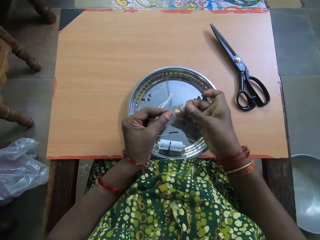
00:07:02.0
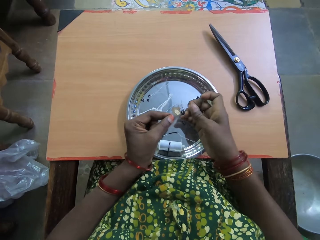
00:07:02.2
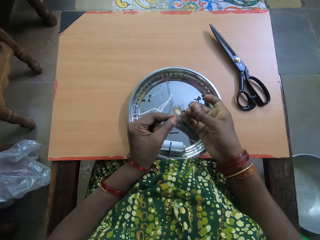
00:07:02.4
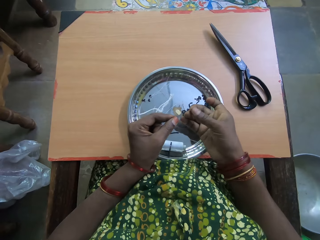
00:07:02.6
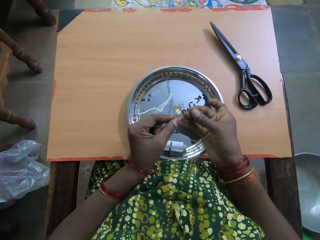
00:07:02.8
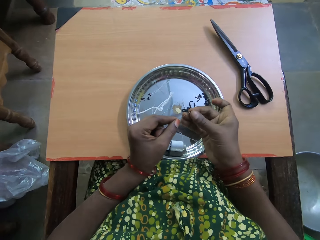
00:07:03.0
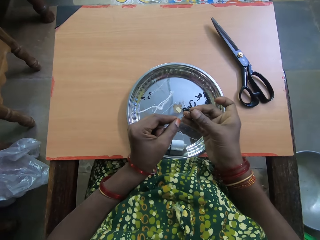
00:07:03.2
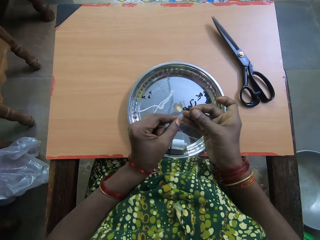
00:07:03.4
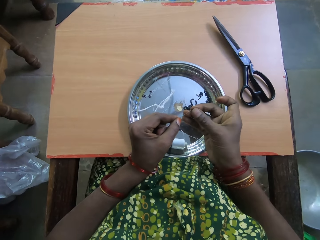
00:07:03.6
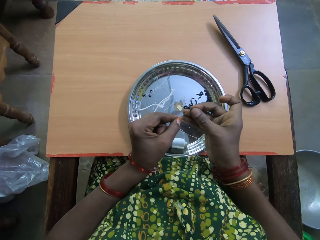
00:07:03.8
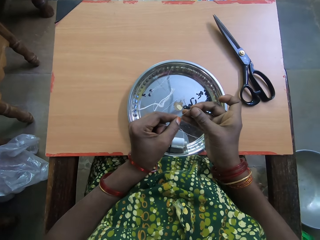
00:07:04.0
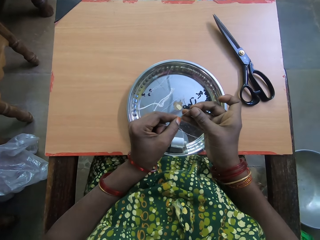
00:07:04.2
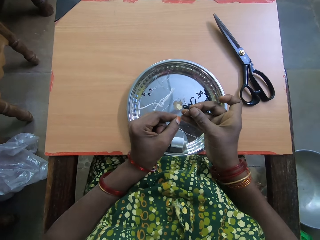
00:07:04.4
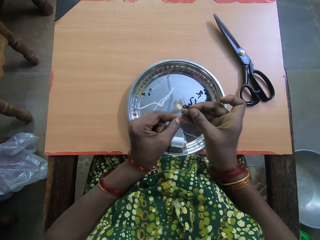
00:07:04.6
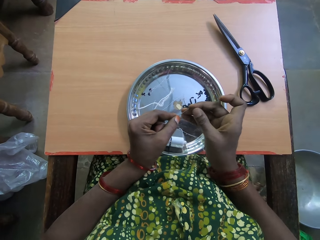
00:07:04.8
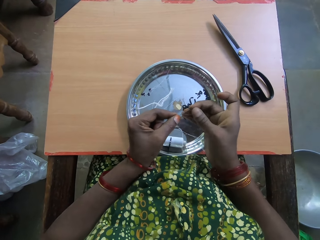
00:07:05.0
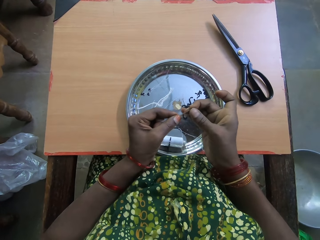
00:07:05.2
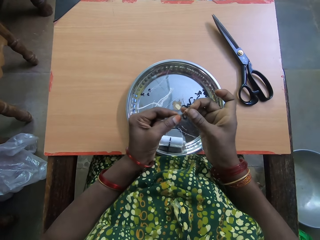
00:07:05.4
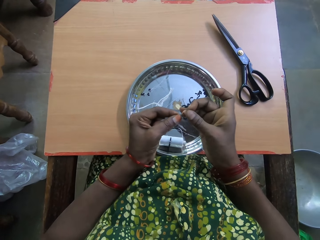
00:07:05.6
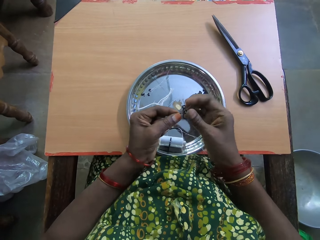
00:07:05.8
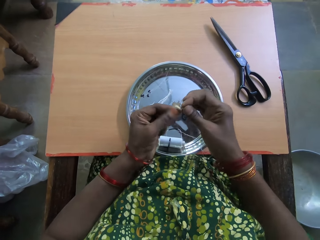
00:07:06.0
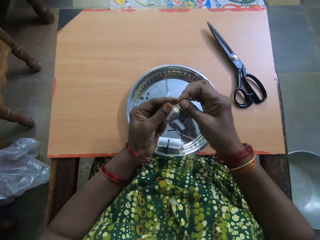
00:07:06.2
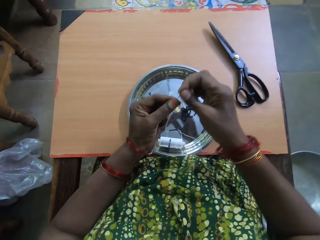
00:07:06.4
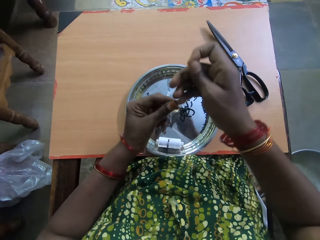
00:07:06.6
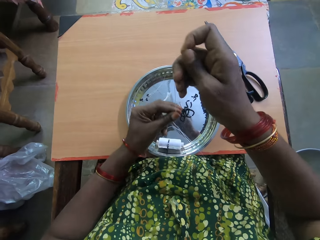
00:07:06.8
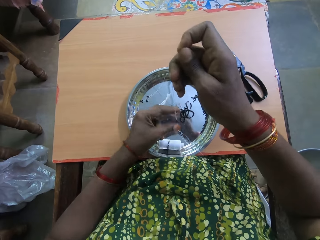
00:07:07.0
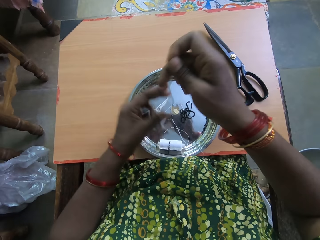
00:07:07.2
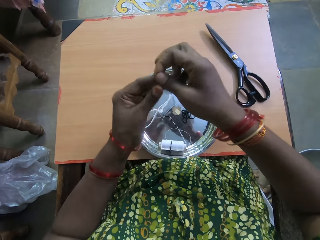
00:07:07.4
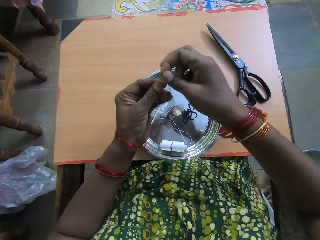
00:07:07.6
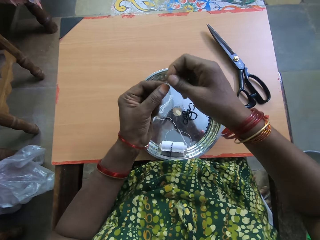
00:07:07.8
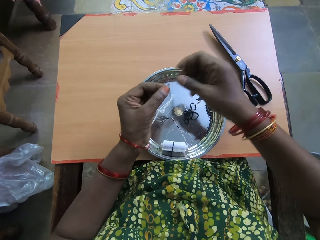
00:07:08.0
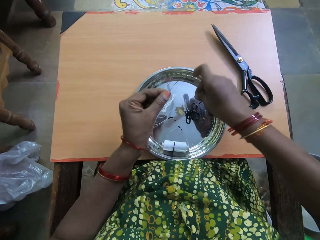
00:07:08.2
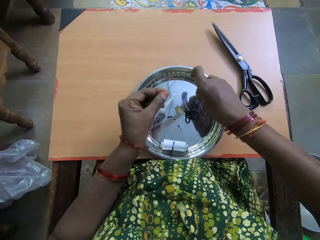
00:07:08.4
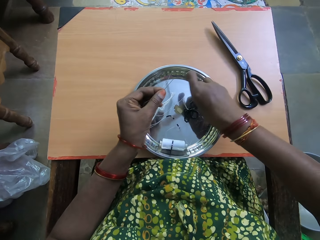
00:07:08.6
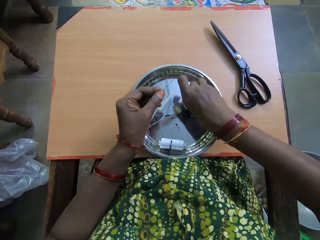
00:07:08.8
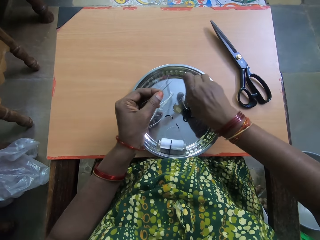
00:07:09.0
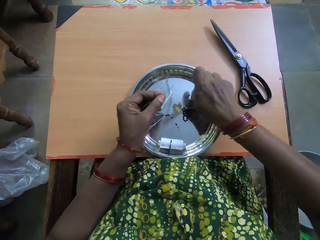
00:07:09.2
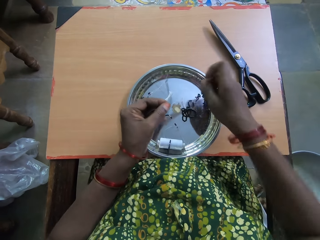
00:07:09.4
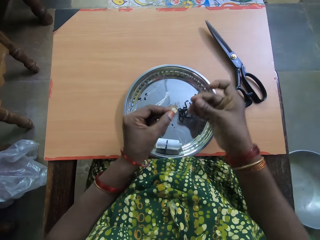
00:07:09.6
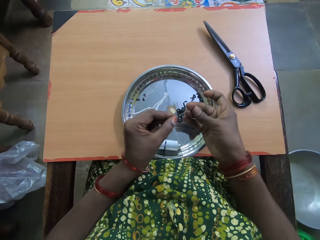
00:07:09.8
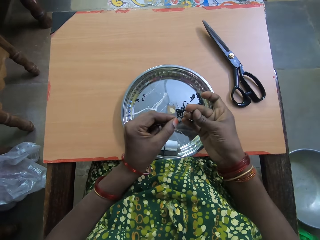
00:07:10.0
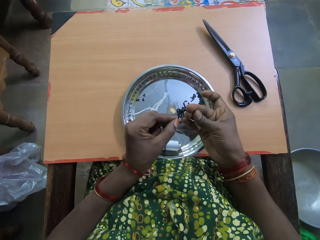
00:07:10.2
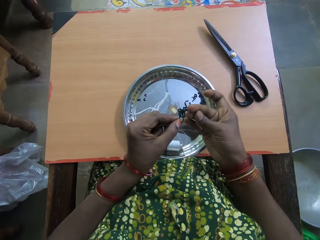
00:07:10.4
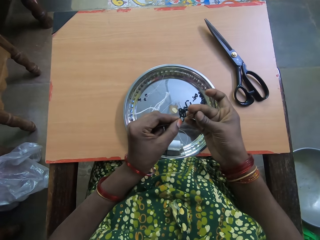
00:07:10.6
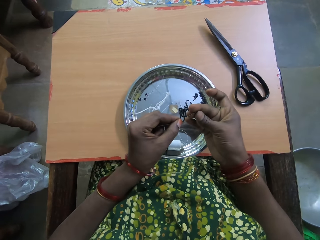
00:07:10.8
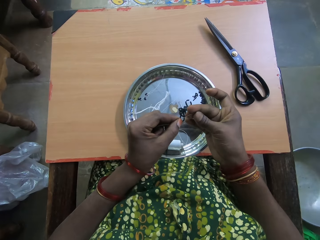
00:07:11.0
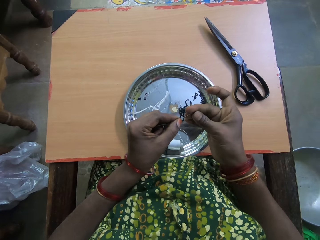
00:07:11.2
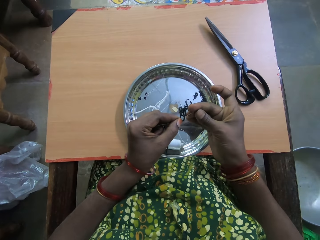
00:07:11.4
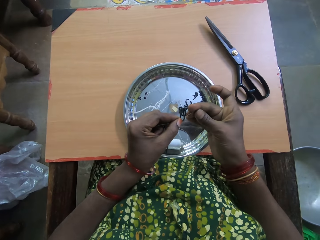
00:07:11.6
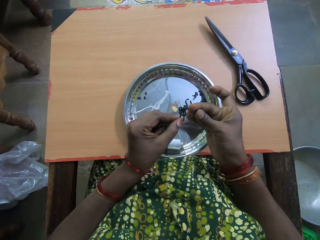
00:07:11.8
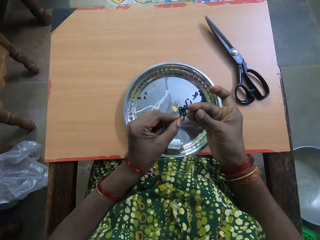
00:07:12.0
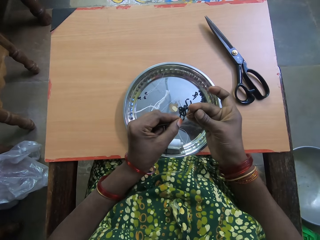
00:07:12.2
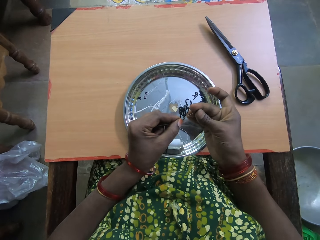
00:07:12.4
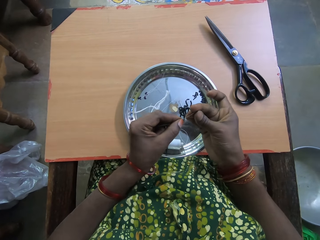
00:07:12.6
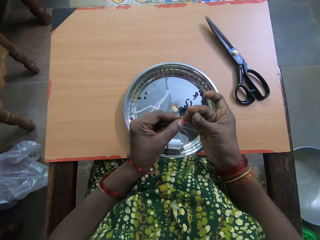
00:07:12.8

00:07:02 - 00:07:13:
The camera wearer picks up another bead from the tray on the table with her right hand. She inserts the bead into the thread with her right hand. She drags down the bead in the thread with her left hand. She picks up another bead from the tray on the table with her right hand. She inserts the bead into the thread with her right hand.

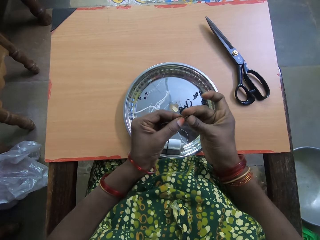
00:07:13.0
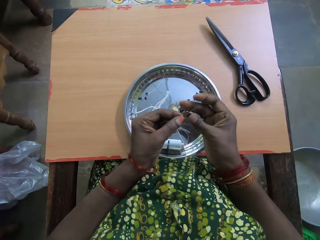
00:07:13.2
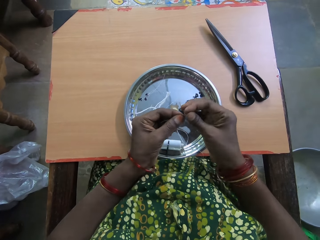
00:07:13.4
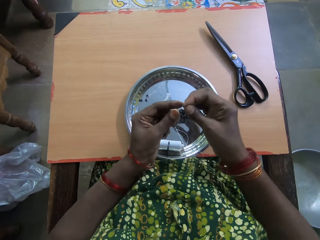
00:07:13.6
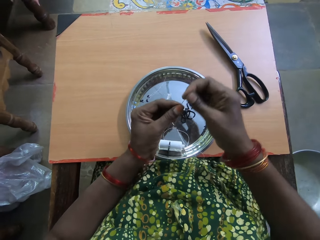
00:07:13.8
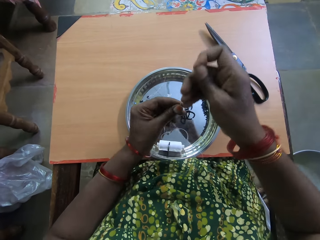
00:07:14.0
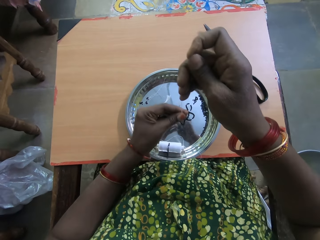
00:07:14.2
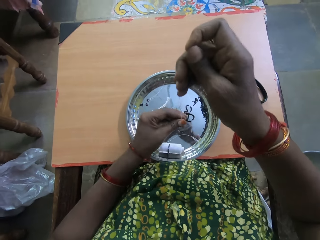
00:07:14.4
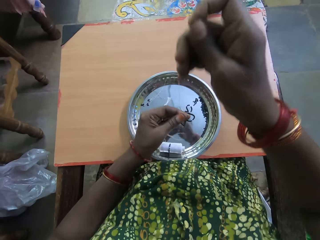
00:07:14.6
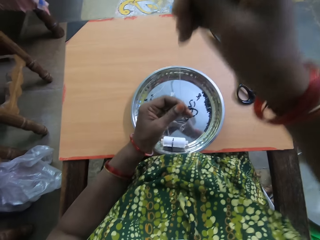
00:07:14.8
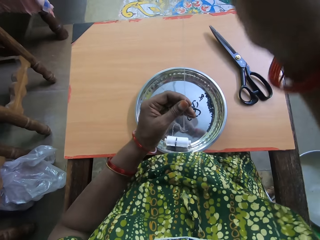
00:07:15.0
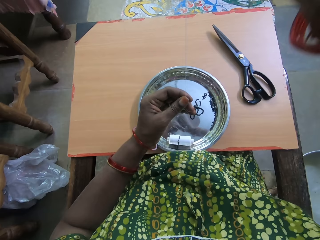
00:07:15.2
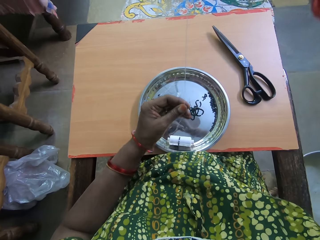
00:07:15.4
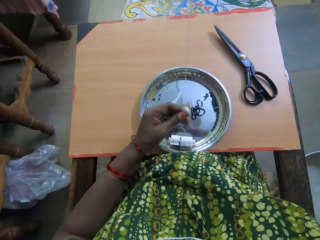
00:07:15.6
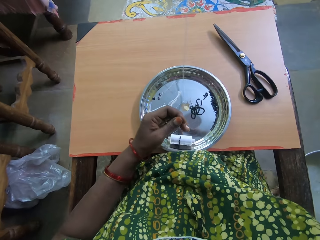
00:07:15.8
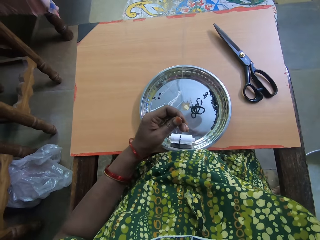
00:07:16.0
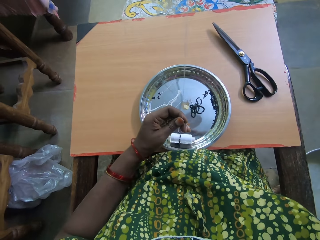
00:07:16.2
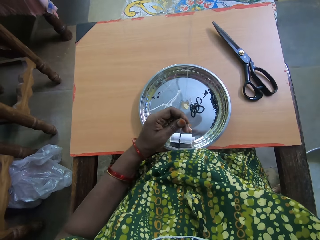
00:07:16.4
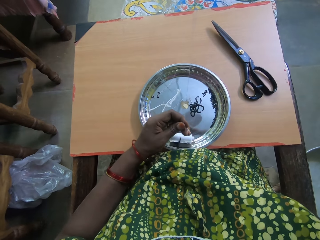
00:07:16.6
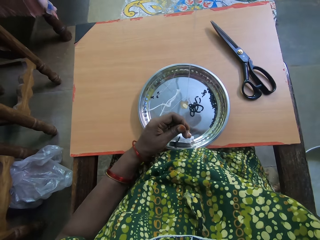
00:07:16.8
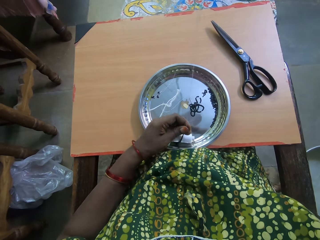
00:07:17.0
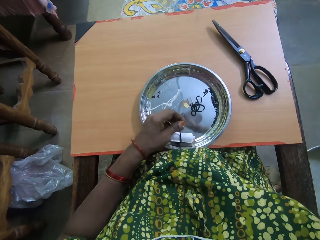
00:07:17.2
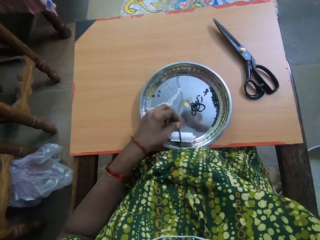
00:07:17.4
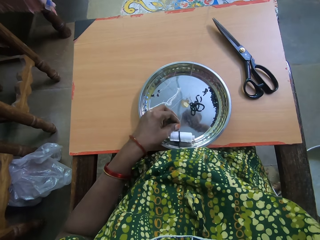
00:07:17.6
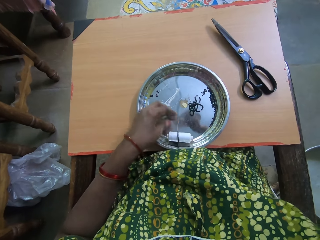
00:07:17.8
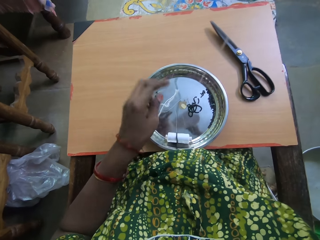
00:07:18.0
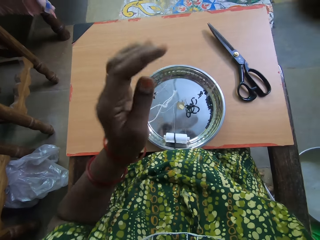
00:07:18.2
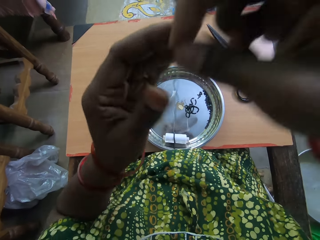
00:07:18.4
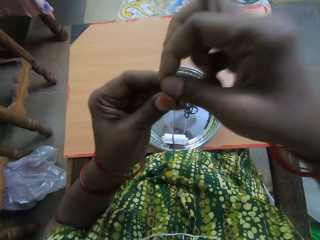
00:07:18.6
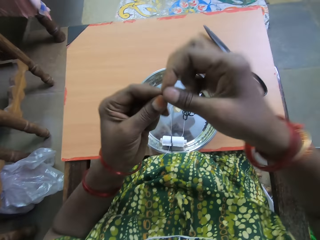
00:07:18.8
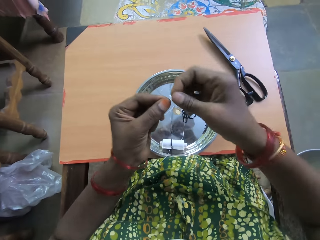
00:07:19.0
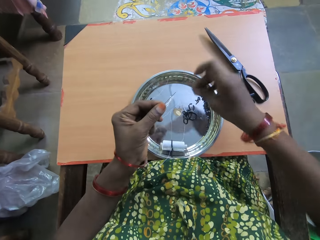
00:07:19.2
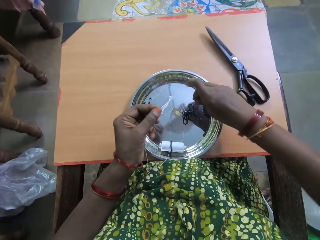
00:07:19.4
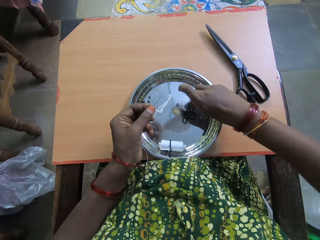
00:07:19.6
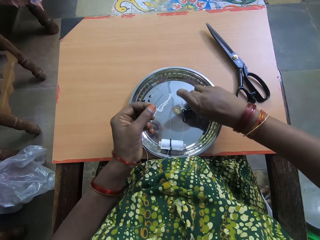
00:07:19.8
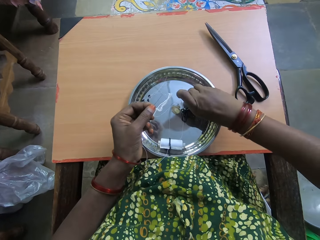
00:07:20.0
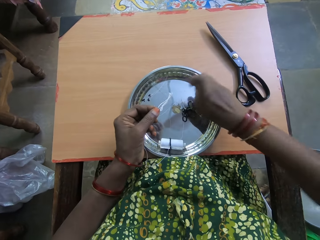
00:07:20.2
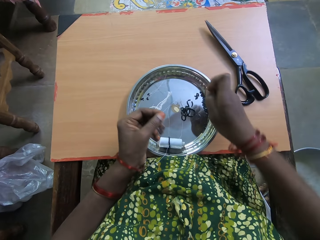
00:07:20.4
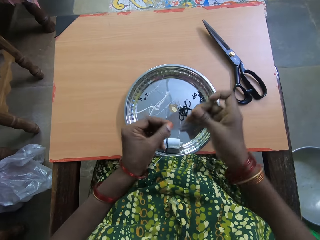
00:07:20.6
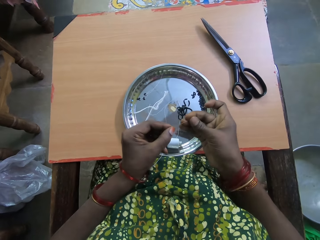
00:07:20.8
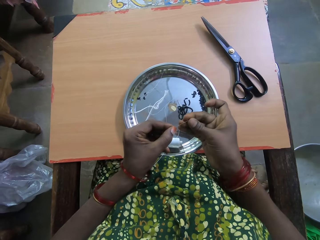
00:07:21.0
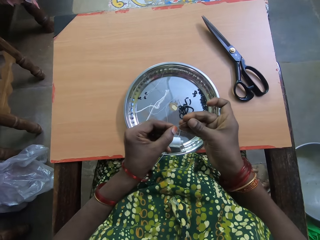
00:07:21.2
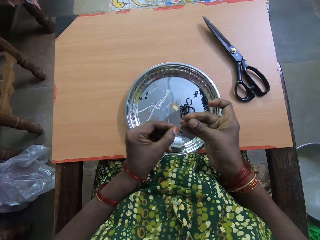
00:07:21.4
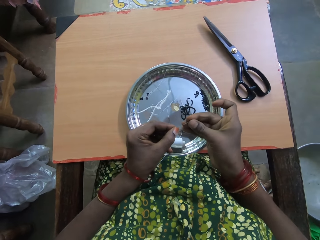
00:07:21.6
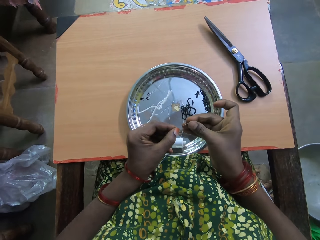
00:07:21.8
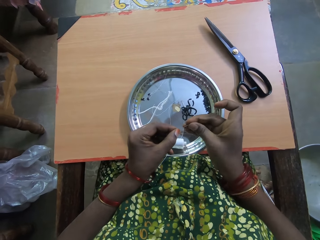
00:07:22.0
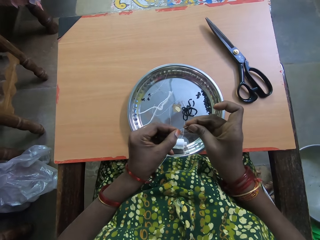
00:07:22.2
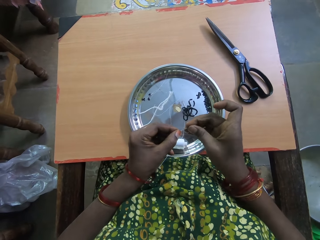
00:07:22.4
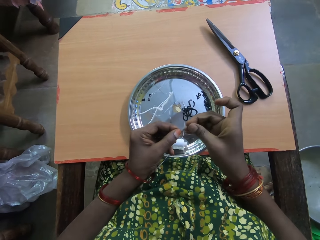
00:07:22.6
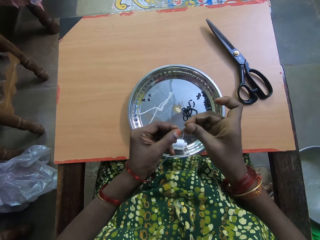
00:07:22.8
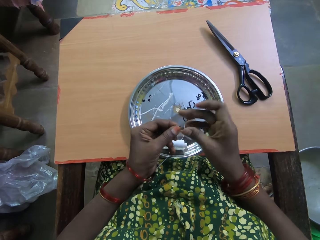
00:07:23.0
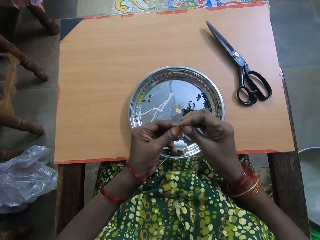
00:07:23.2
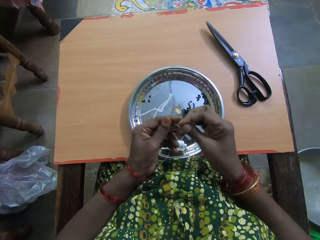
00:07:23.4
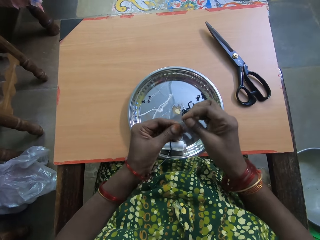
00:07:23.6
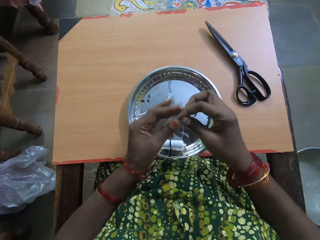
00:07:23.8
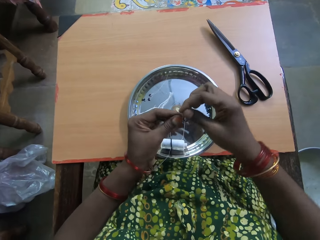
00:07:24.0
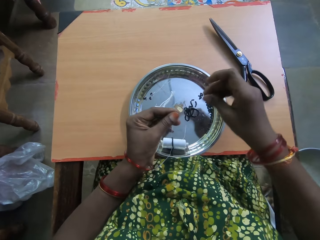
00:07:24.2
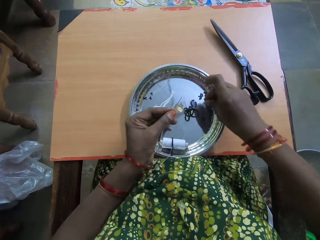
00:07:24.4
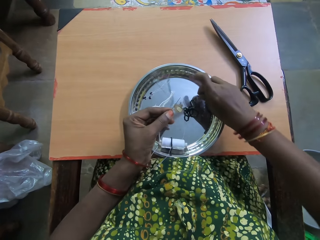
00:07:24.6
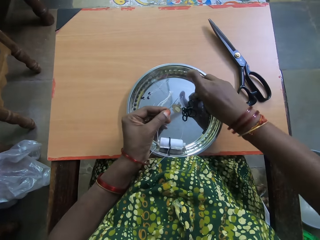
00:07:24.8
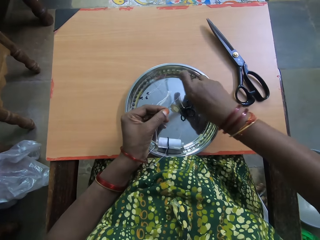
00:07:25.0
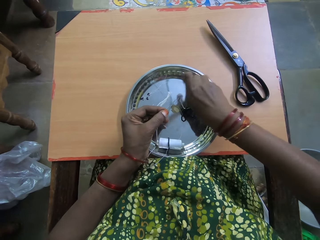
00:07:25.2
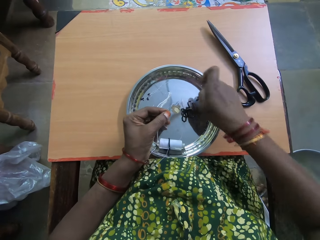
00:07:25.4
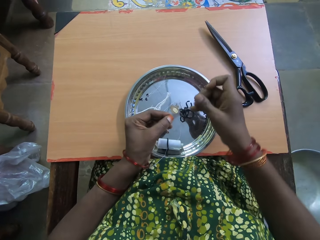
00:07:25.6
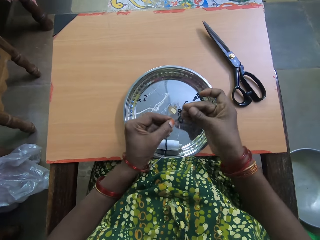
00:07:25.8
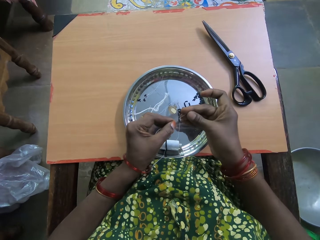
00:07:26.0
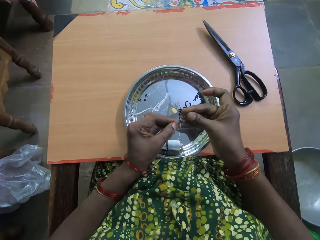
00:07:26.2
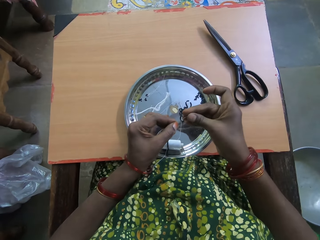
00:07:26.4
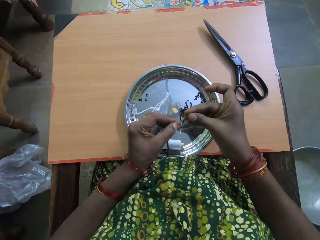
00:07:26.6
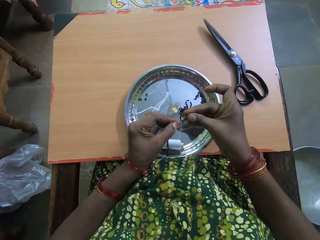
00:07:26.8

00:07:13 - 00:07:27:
The camera wearer drags down the bead in the thread with her left hand. She raises the thread with her right hand. She drags down the bead in the thread with her left hand. She lowers the thread with her right hand. She picks up another bead from the tray on the table with her right hand. She inserts the bead into the thread with her right hand. She drags down the bead in the thread with her left hand. She picks up another bead from the tray on the table with her right hand.
